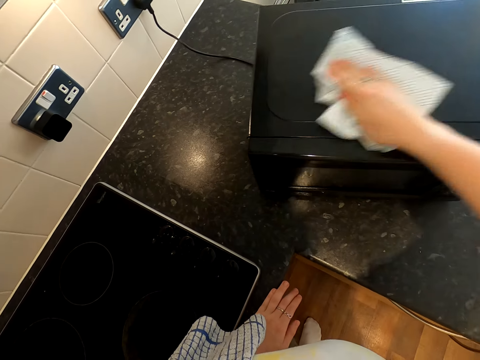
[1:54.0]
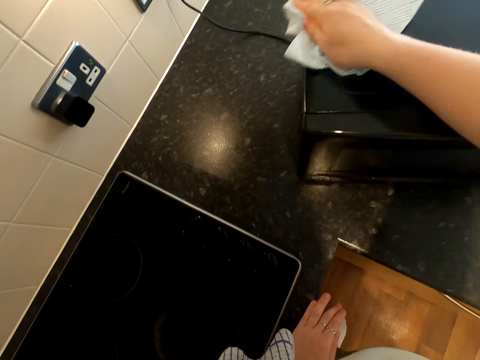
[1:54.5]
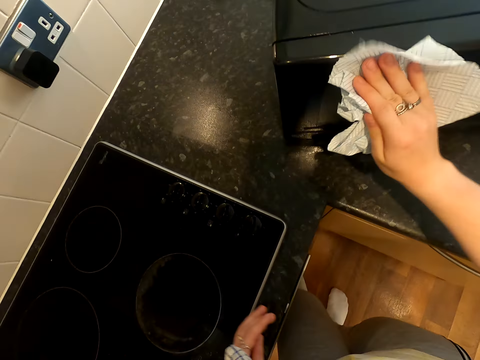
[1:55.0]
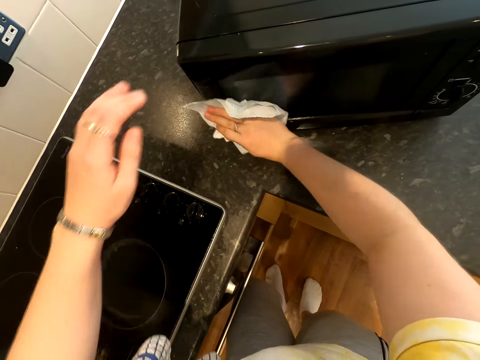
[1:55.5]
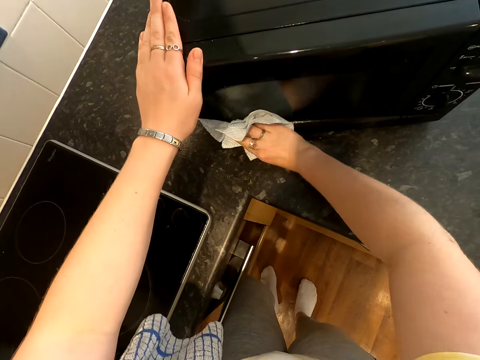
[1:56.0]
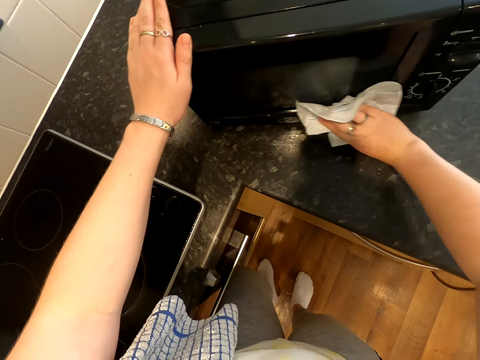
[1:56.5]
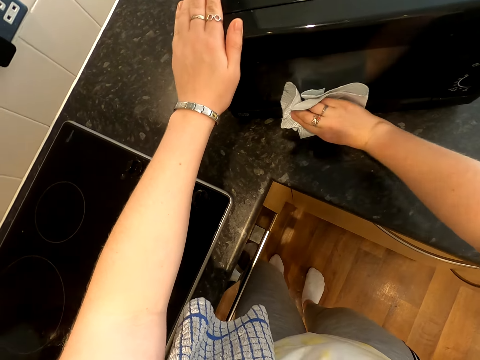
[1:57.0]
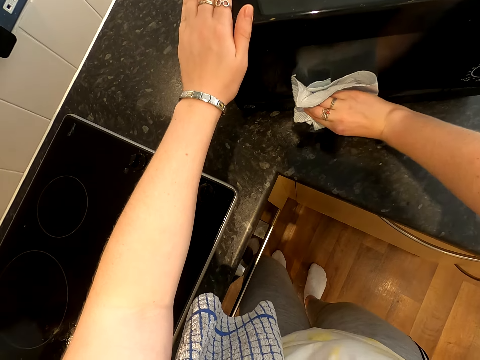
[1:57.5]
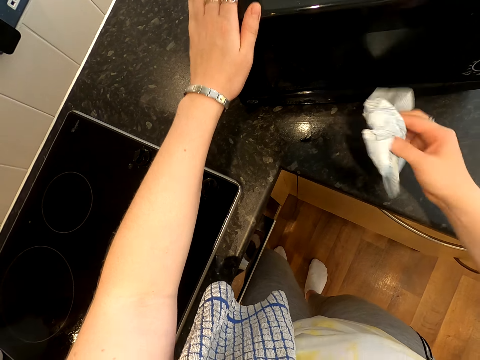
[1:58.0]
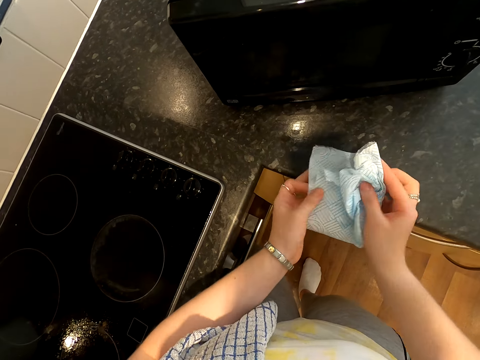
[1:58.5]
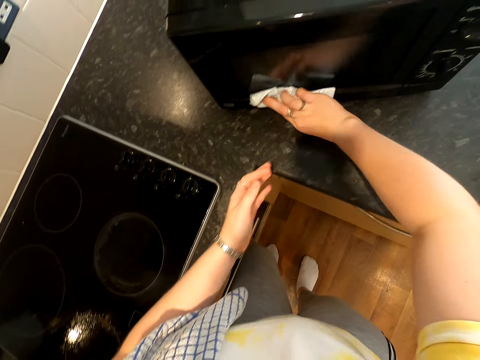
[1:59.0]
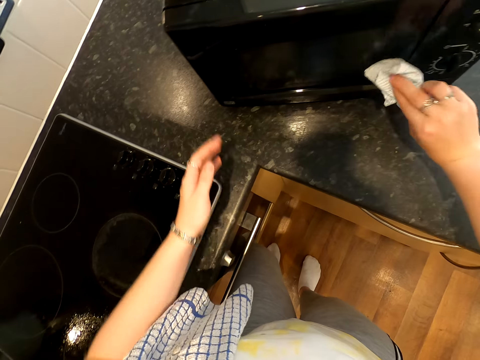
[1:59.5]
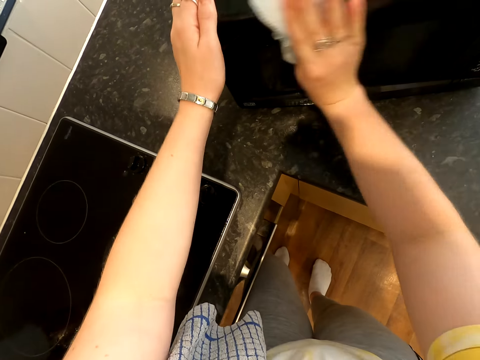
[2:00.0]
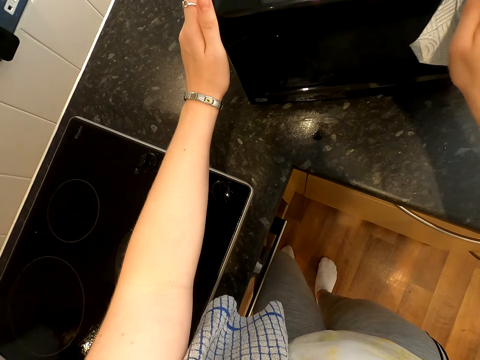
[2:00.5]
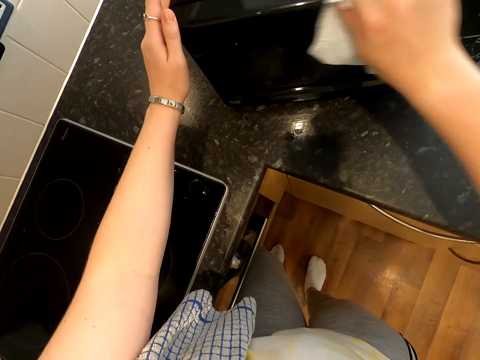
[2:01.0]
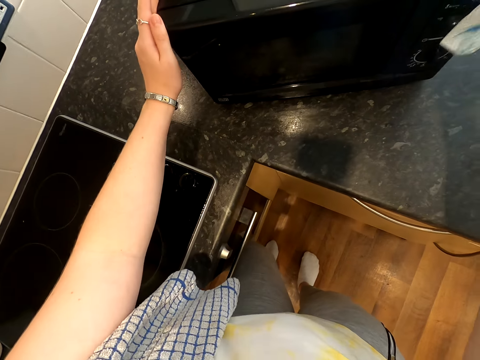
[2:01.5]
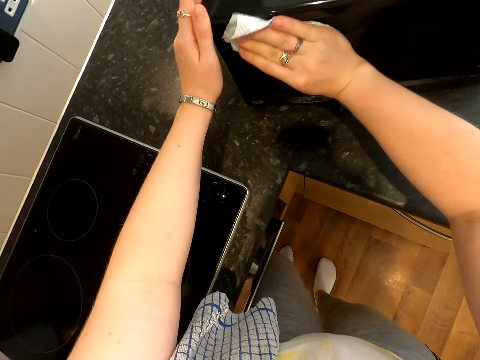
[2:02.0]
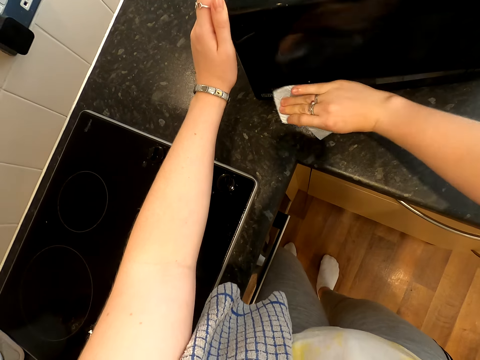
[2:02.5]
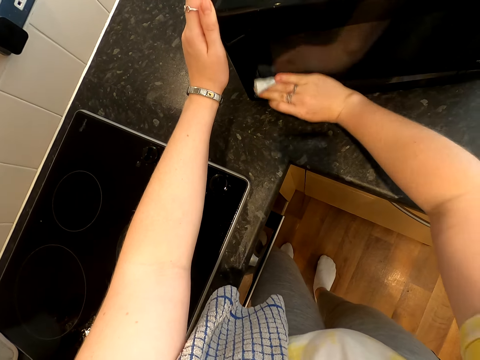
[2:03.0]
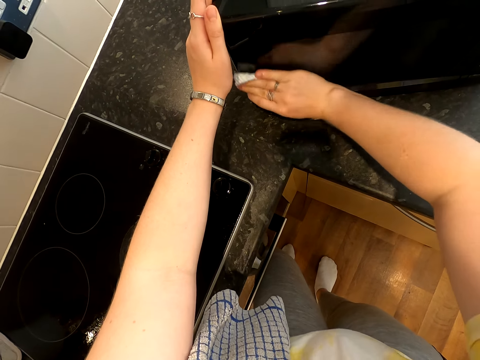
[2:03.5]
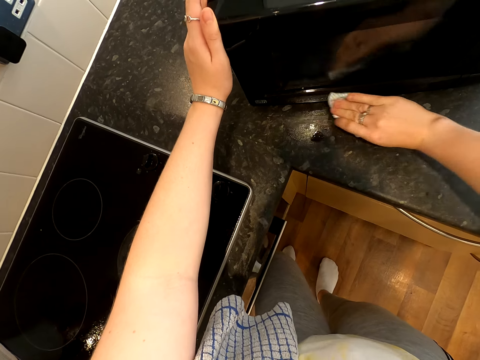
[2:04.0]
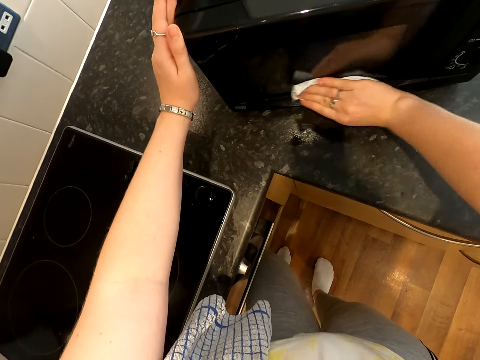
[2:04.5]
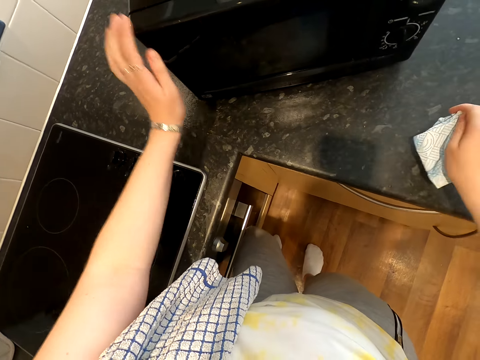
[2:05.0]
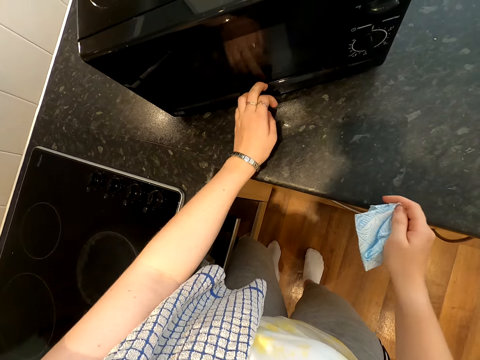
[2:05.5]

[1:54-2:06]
The camera wearer wipes the microwave. They fold the paper towel. They wipe the microwave repeatedly.

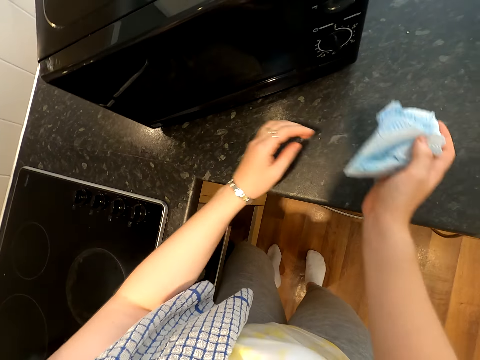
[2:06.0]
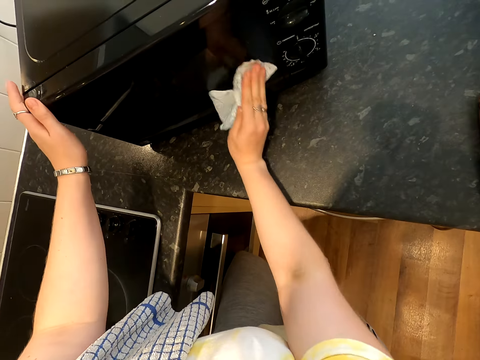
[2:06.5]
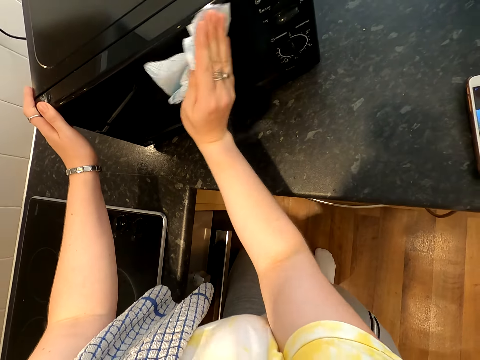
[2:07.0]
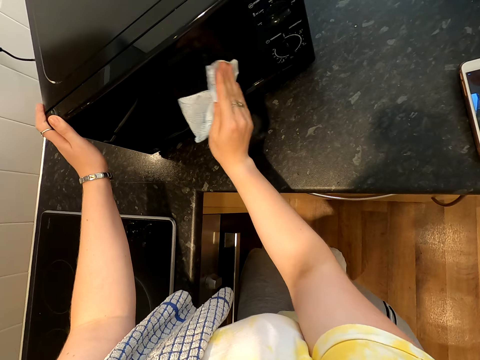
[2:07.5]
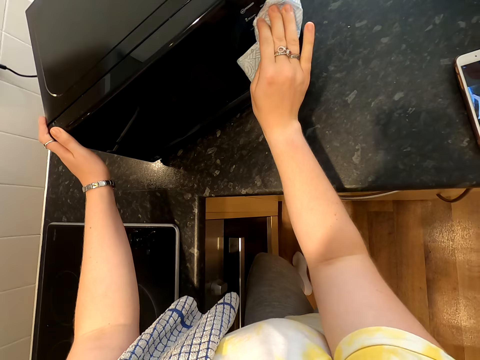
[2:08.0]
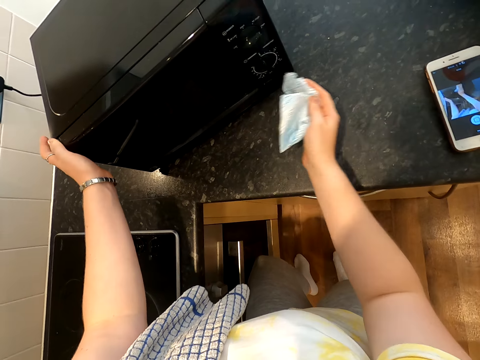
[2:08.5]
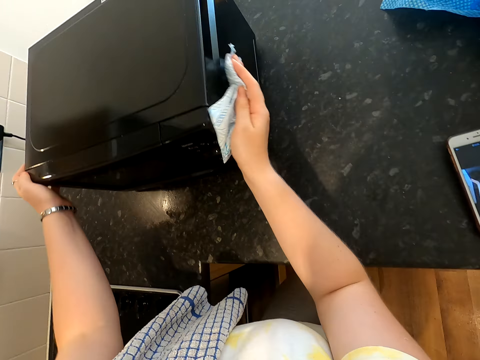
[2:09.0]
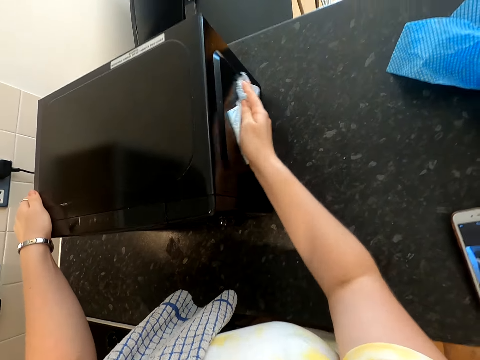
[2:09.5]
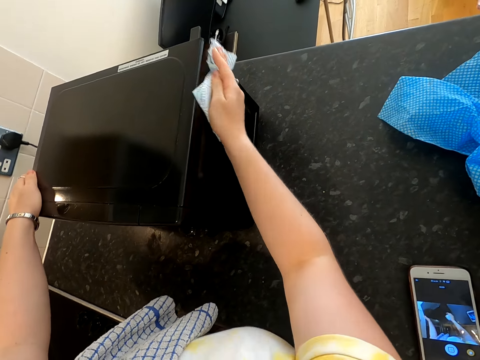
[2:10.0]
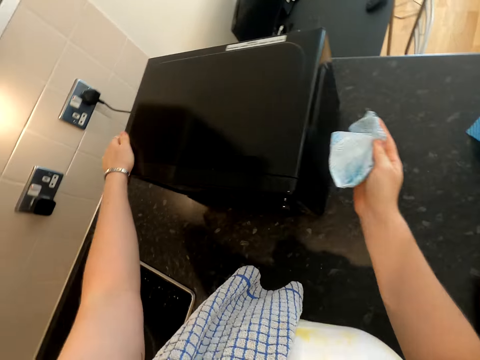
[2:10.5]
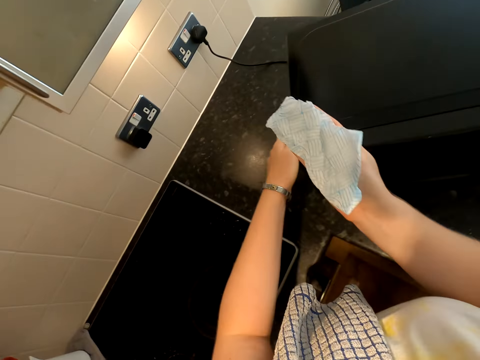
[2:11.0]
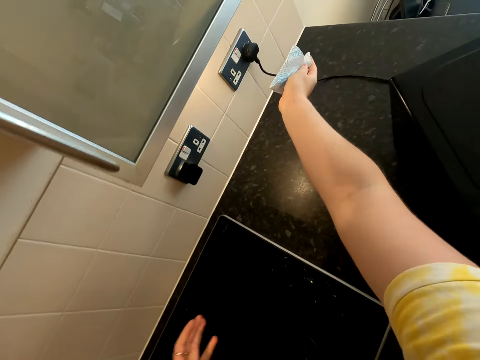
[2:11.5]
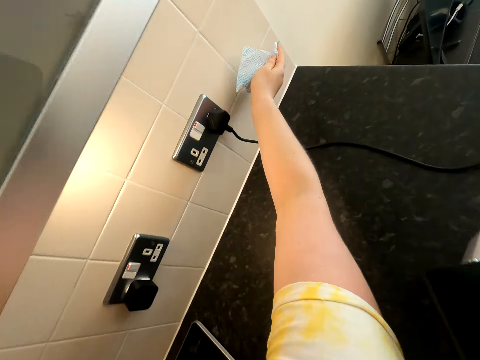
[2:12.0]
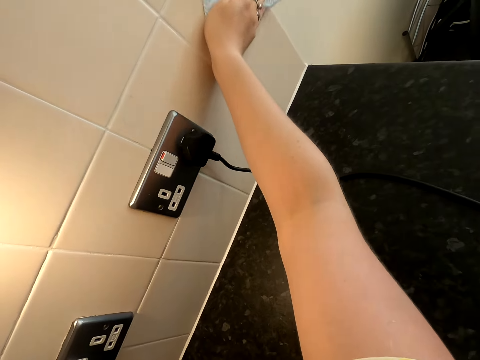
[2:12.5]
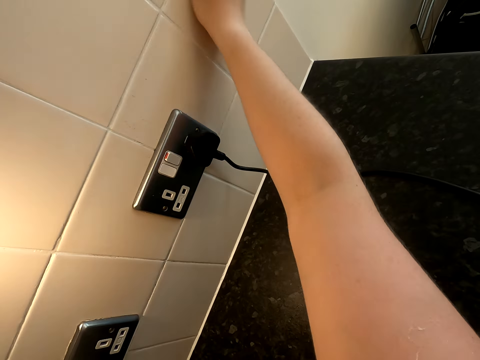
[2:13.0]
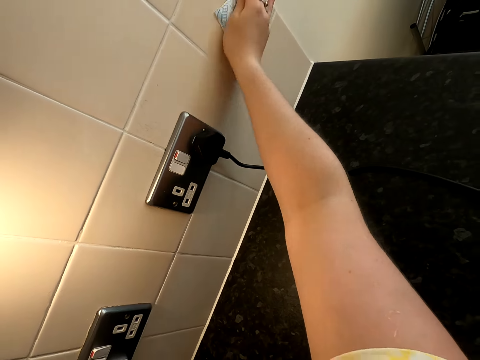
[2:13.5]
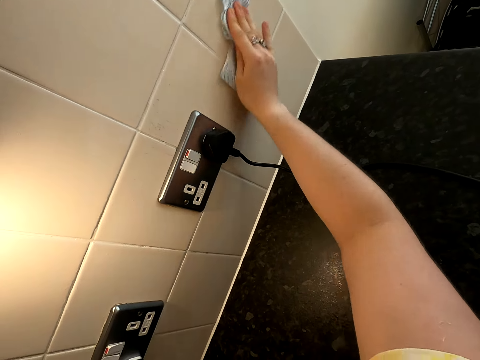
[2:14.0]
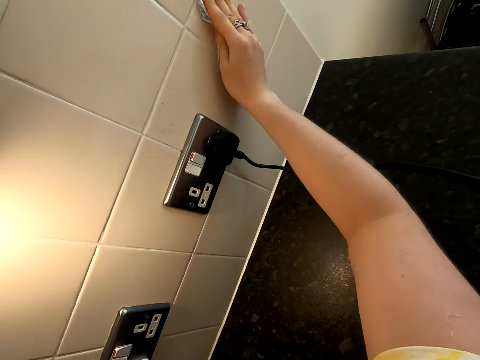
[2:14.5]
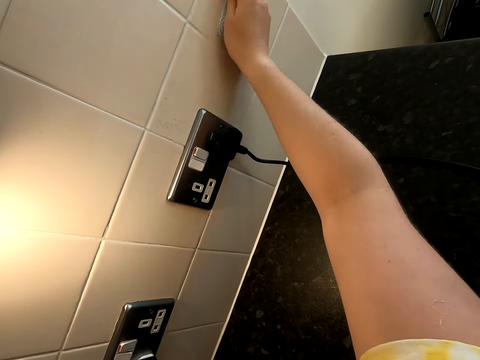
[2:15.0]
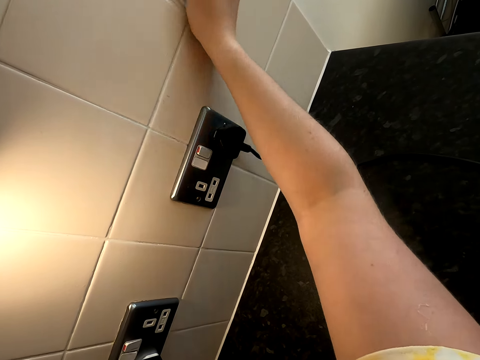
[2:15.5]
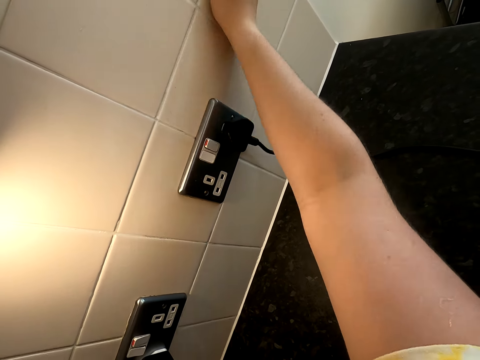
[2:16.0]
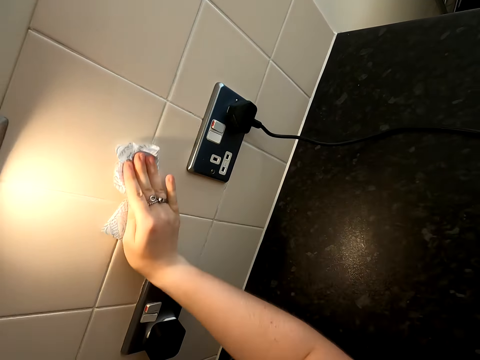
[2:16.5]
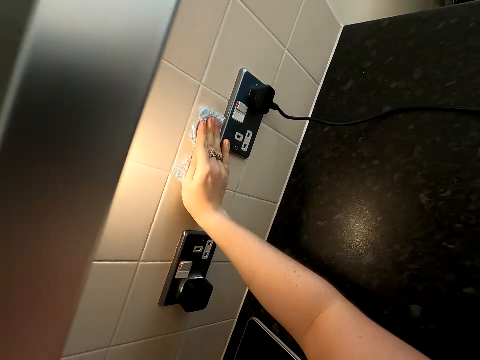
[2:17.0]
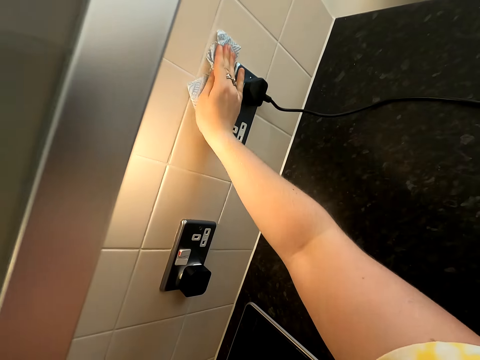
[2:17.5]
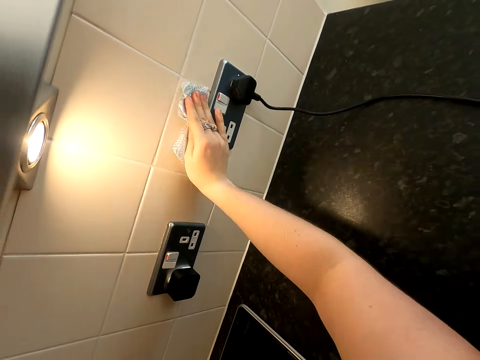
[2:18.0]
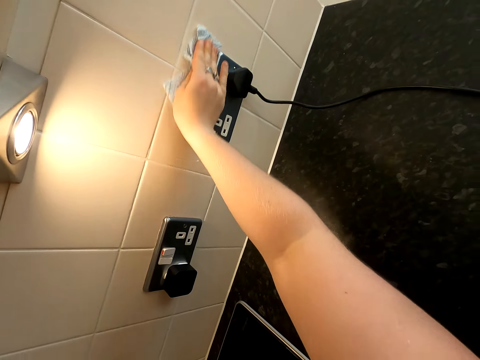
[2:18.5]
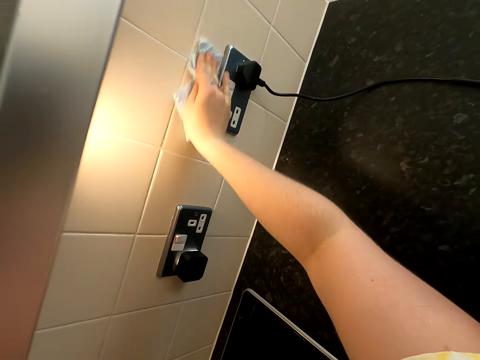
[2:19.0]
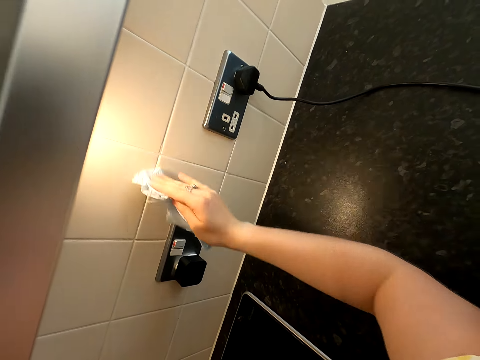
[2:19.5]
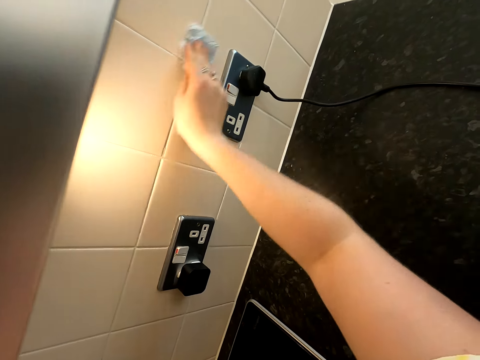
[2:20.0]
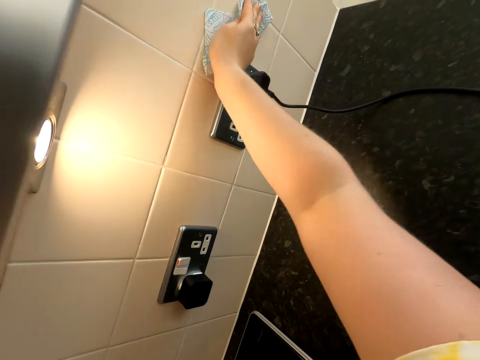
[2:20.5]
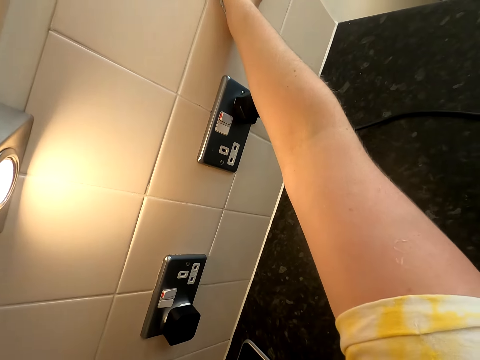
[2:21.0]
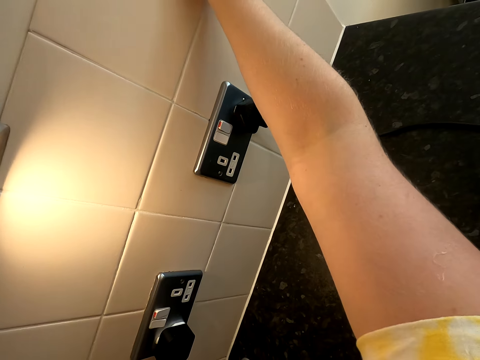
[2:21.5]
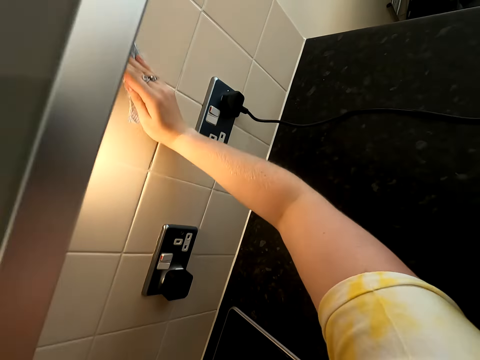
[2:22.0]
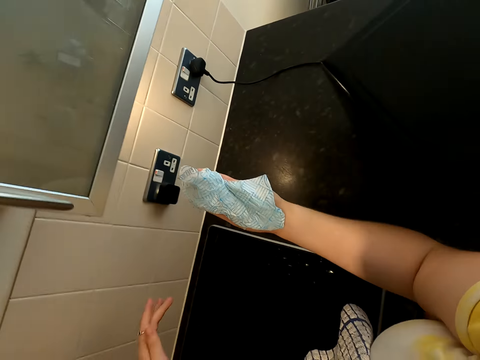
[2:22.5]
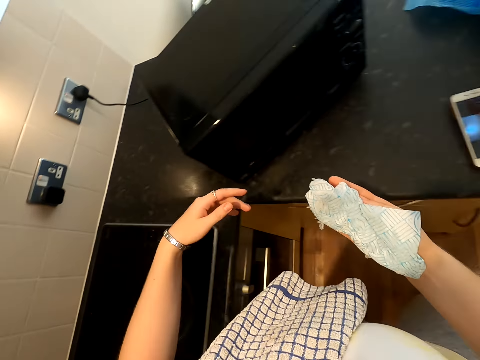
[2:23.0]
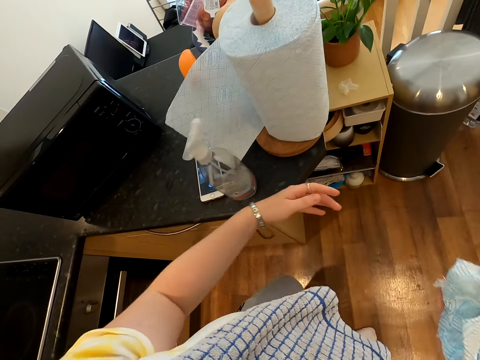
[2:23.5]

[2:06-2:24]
The camera wearer wipes the microwave. They wipe the microwave again. They step closer to the wall. They wipe the wall with the paper towel repeatedly. They carry the paper to a bin.
